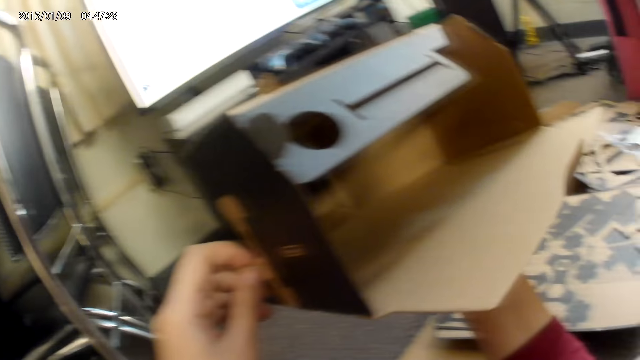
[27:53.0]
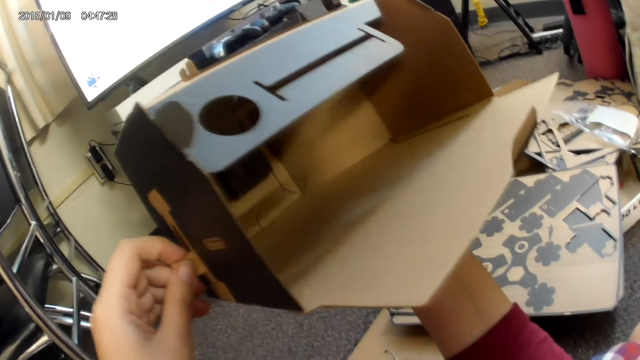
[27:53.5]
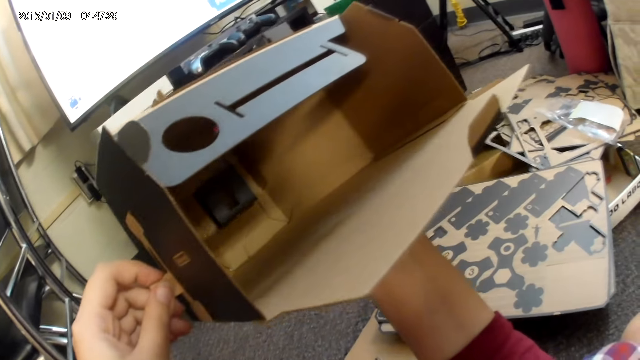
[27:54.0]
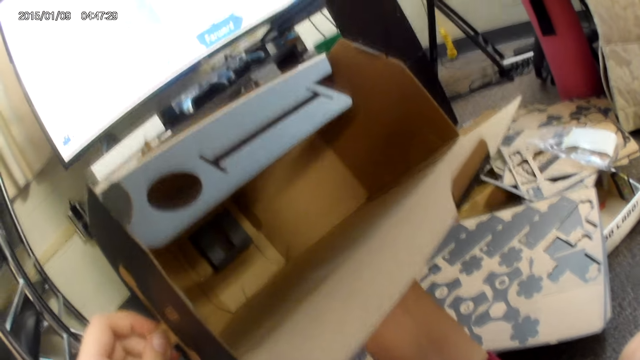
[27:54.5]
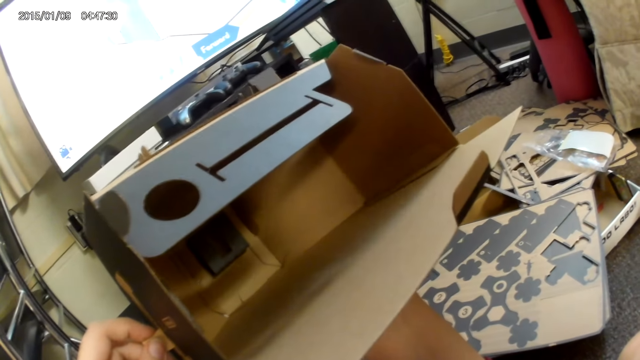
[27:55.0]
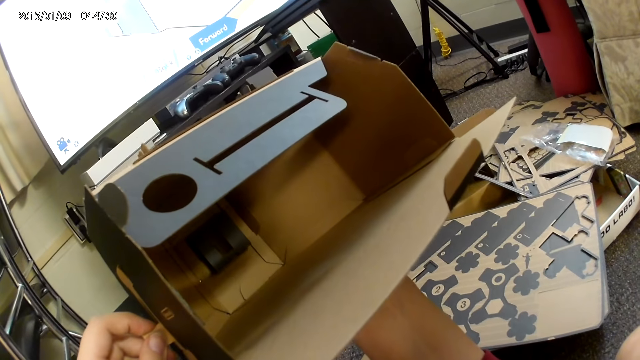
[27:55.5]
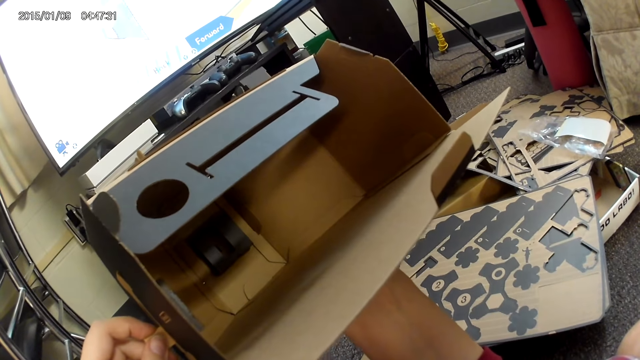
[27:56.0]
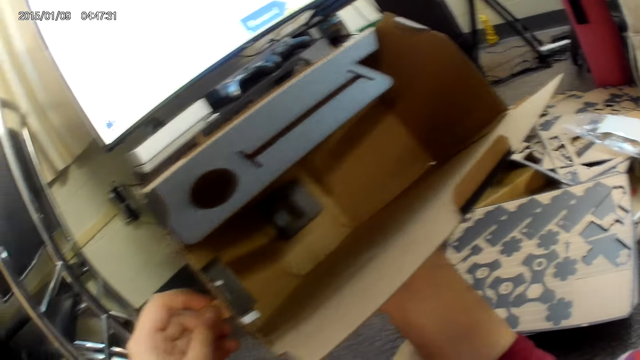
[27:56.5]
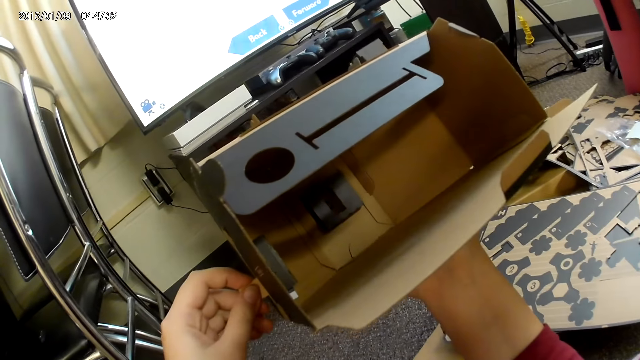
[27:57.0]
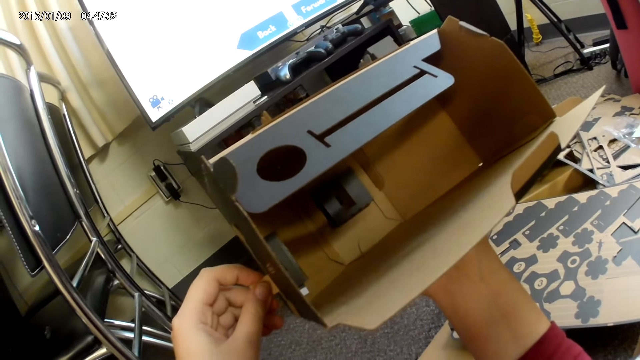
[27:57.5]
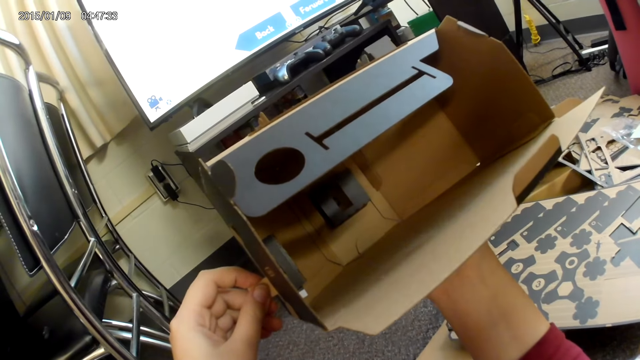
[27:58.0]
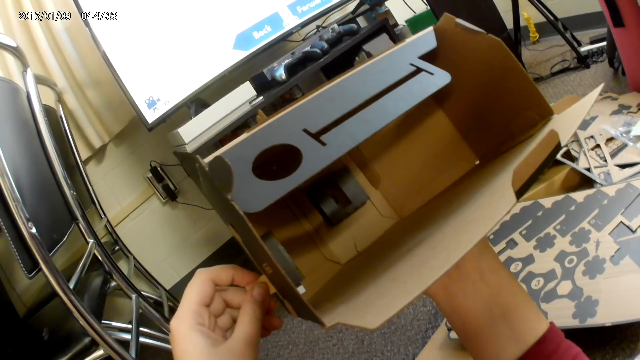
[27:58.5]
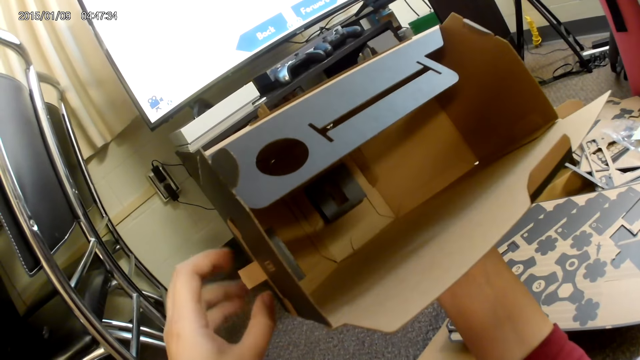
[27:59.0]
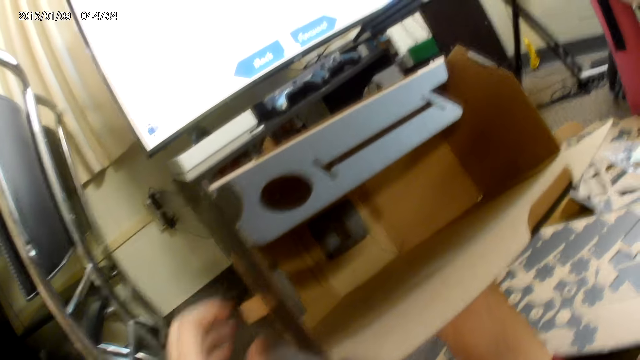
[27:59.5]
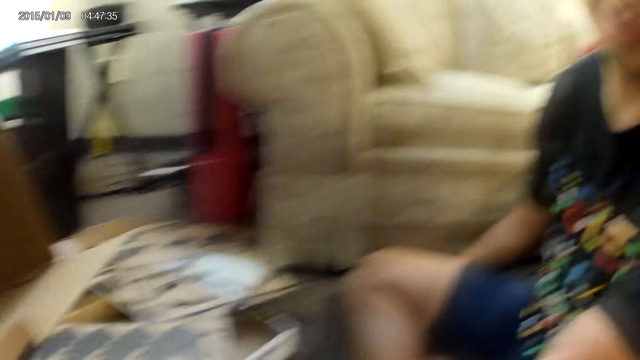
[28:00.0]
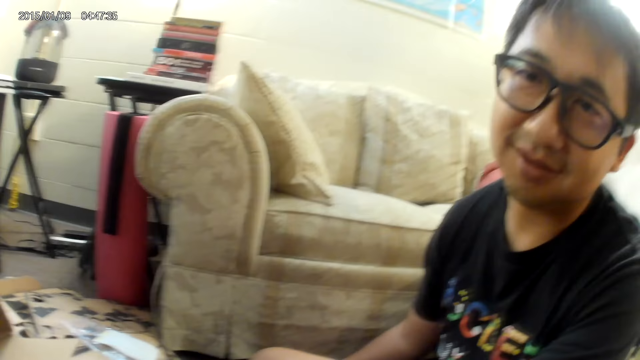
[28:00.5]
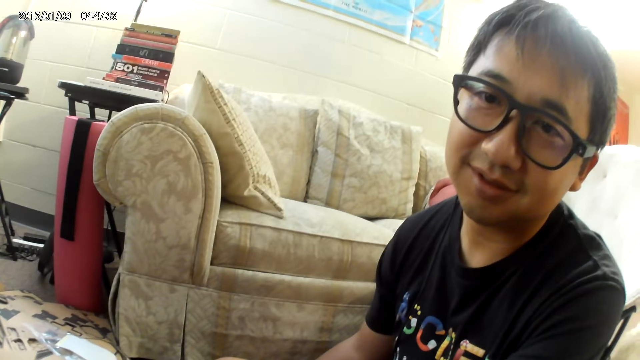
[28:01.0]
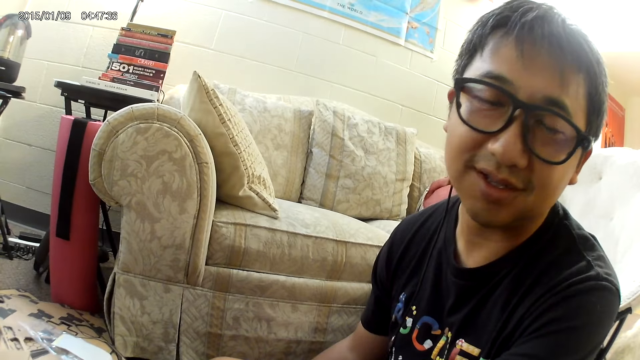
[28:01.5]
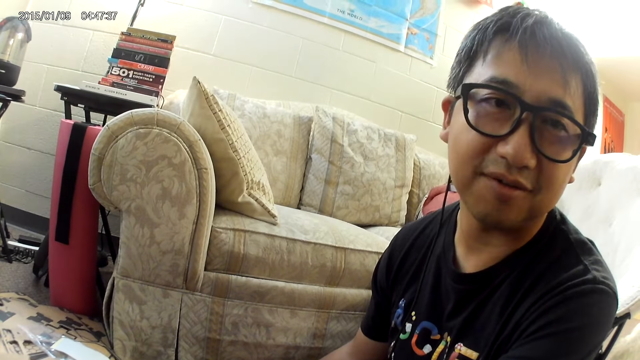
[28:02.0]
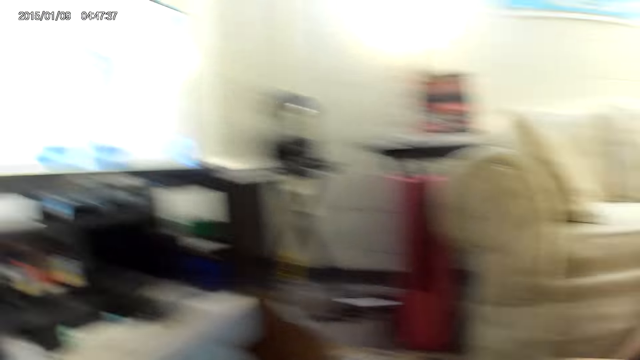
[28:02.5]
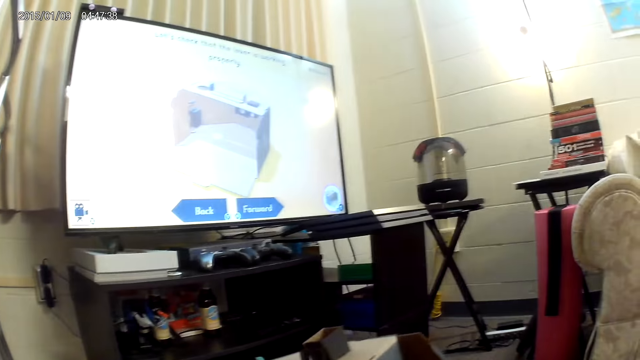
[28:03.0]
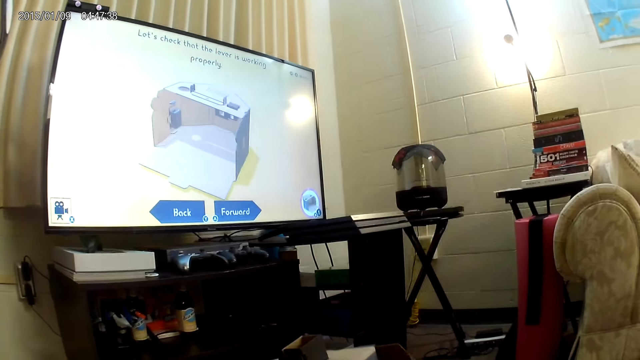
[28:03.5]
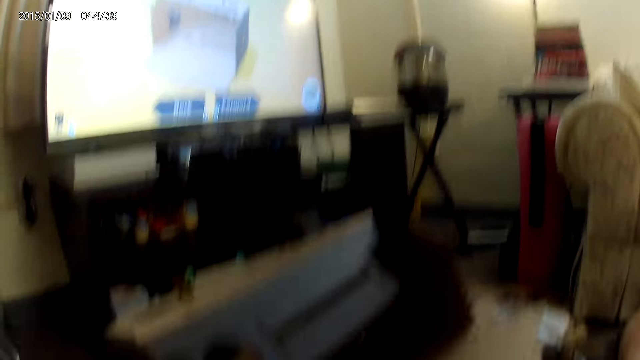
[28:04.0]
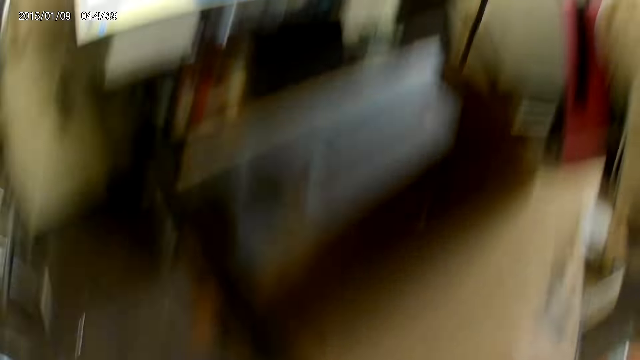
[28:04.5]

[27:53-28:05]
The camera wearer looks at the man.

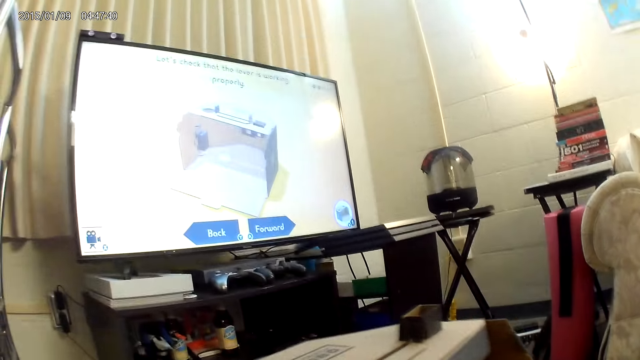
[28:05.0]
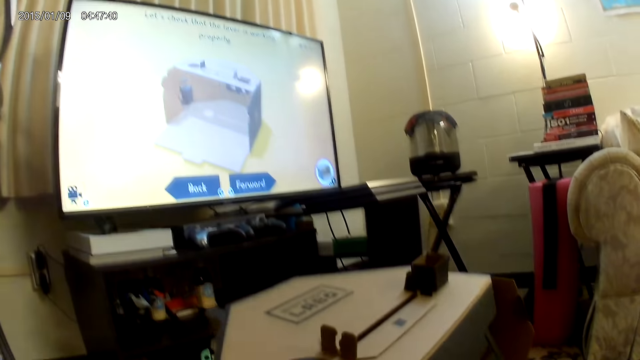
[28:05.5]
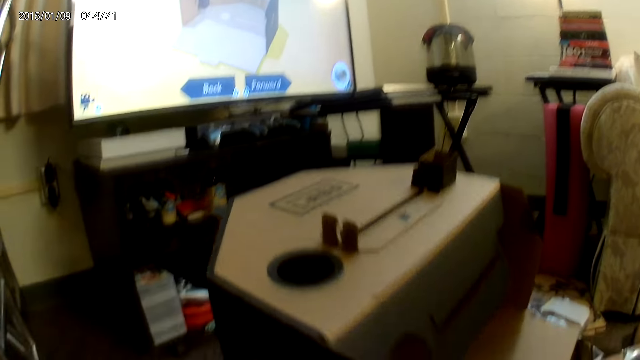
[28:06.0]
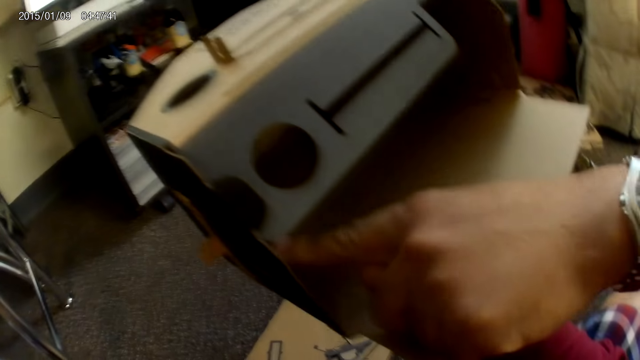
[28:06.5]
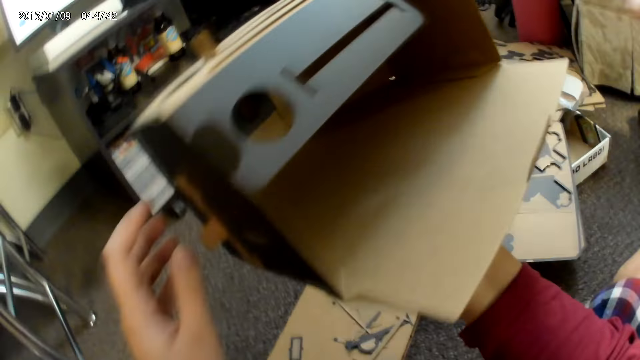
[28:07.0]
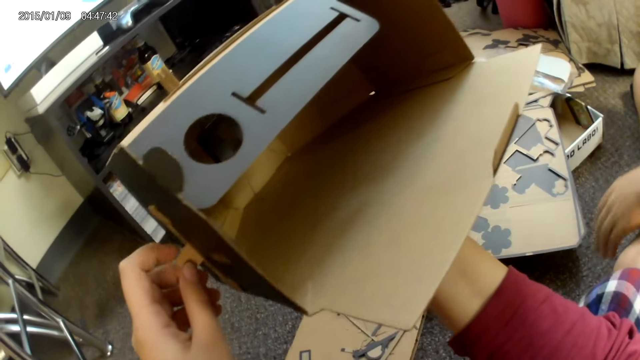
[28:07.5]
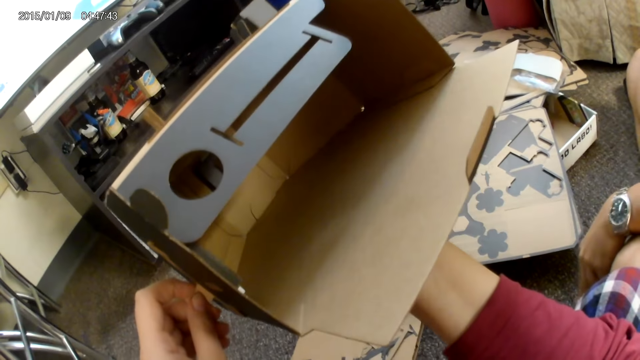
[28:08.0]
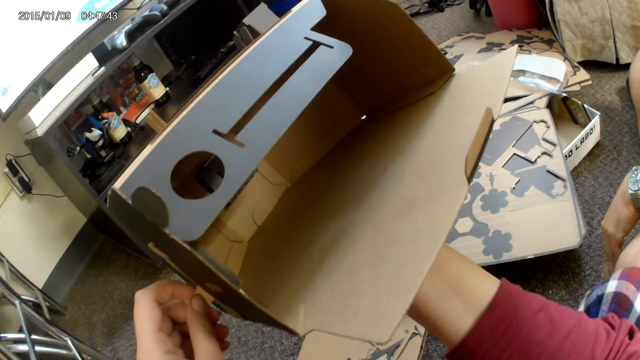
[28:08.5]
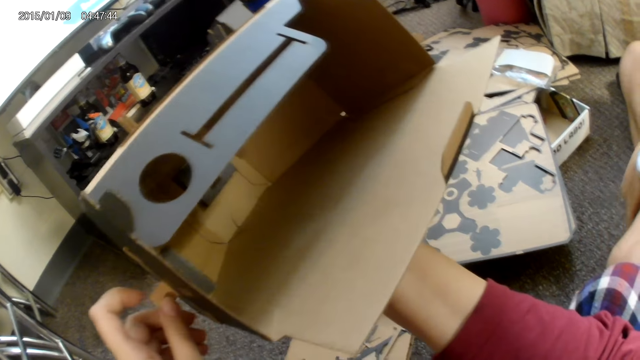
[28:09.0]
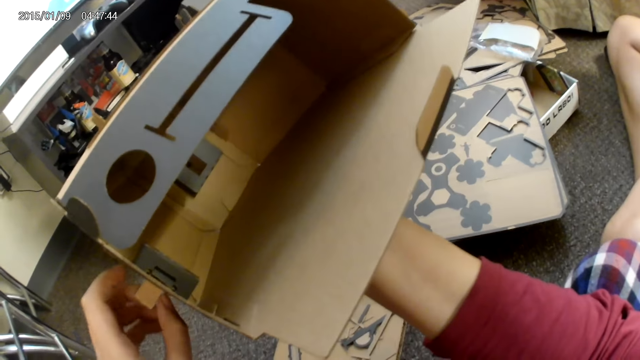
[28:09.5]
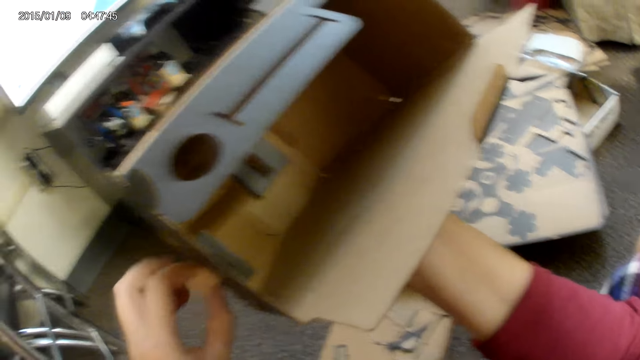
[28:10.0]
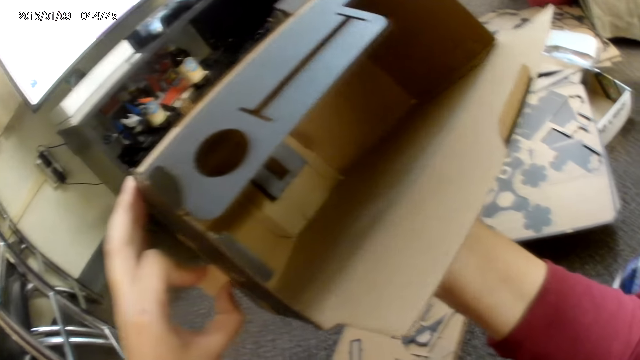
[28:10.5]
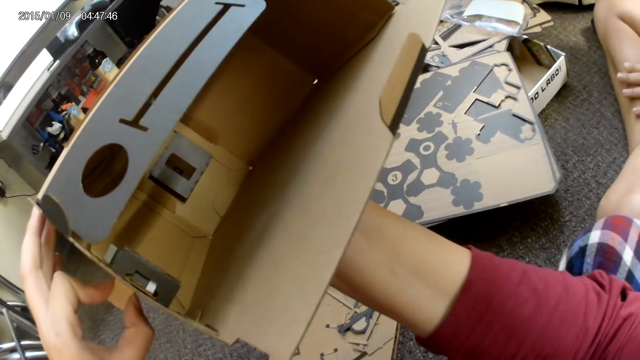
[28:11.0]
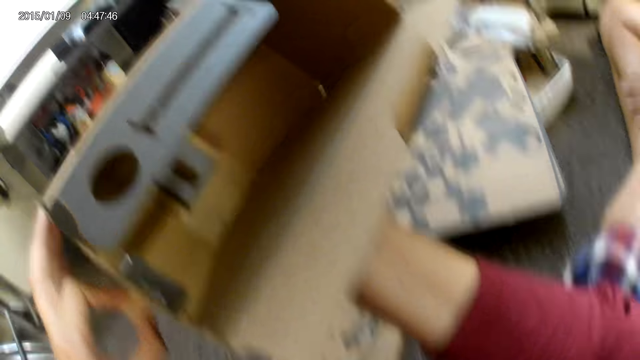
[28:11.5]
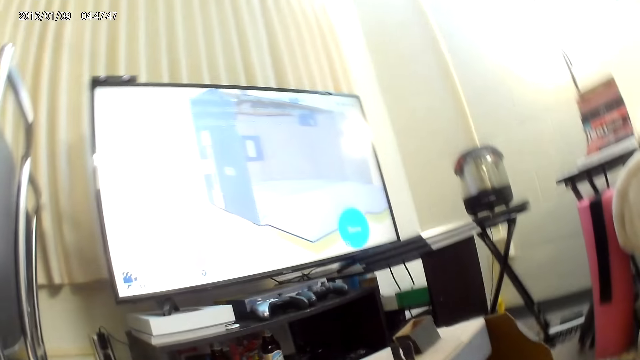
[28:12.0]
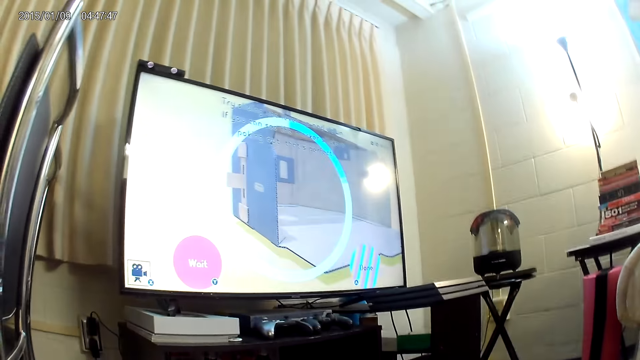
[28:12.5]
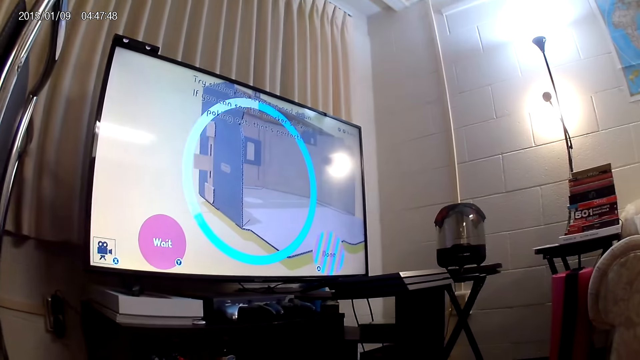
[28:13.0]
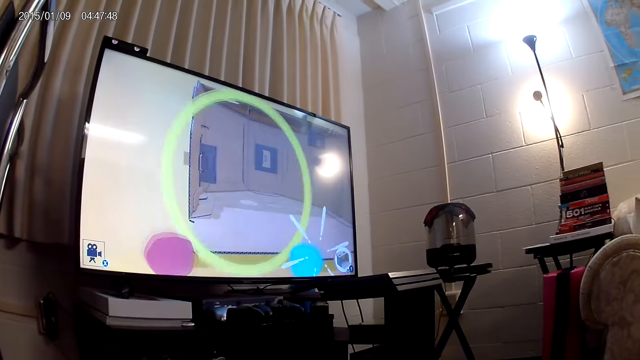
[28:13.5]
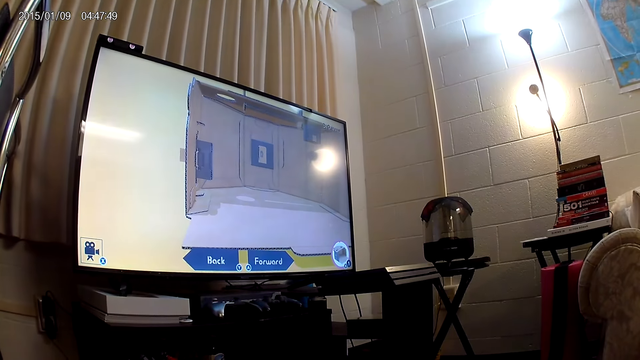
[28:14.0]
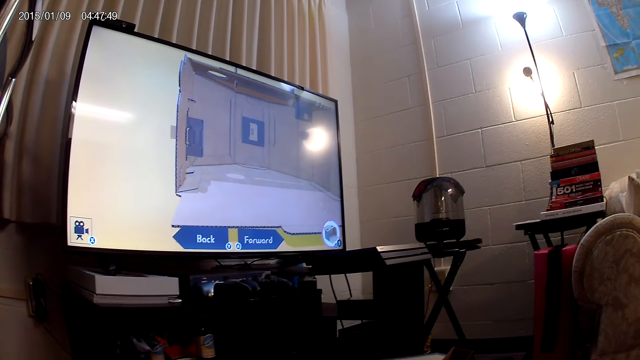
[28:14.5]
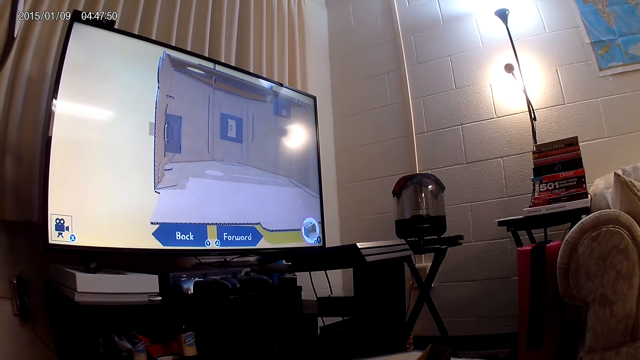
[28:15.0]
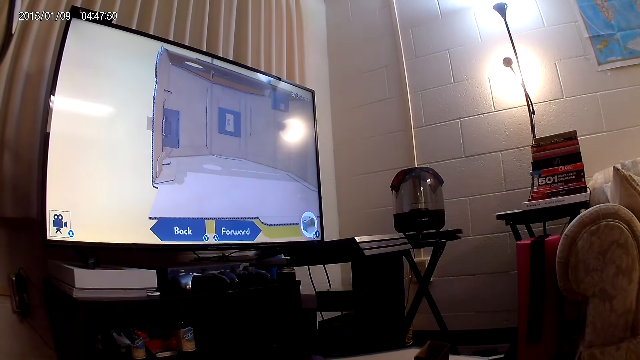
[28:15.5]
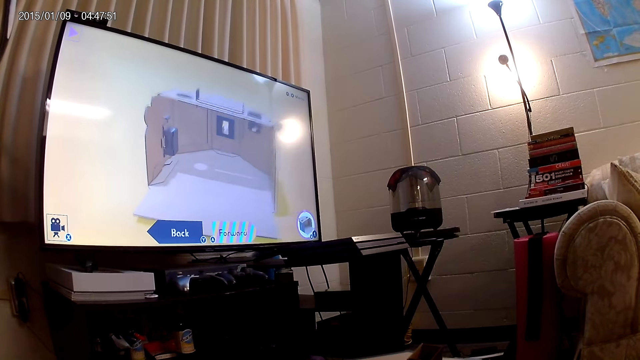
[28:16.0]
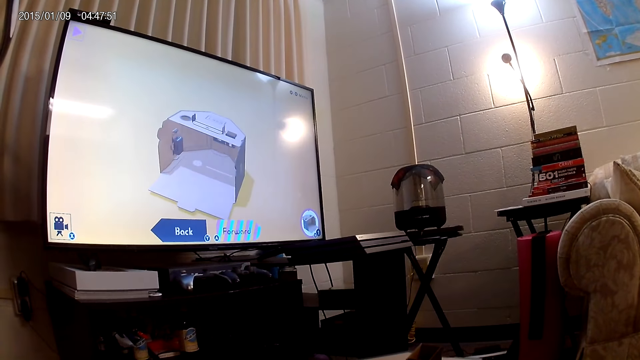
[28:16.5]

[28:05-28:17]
A man touches the cardboard with his right hand. The camera wearer touches the cardboard on her right hand with her left hand. The man touches the ground with his right hand. The camera wearer assembles the cardboard construction game on her right hand with her left hand.
